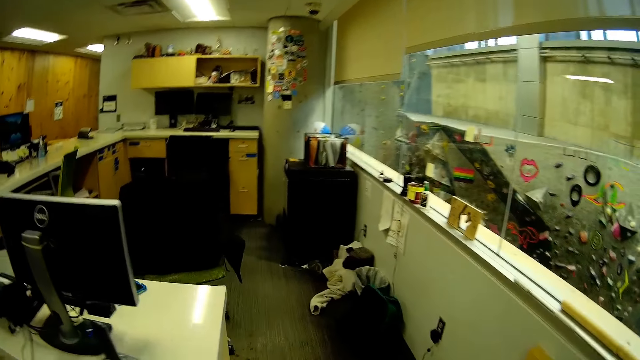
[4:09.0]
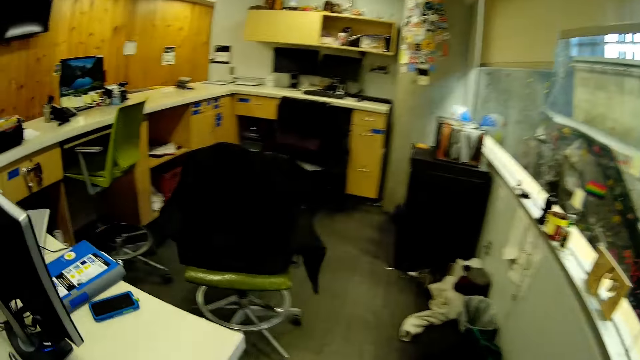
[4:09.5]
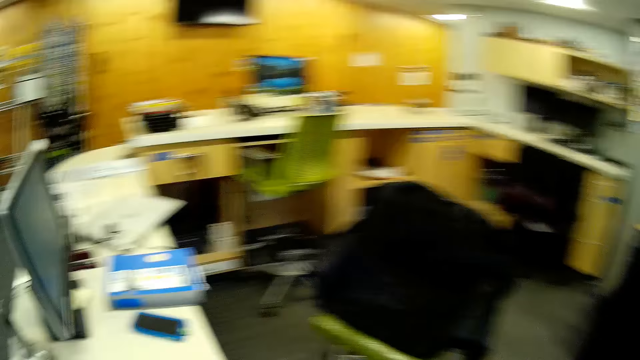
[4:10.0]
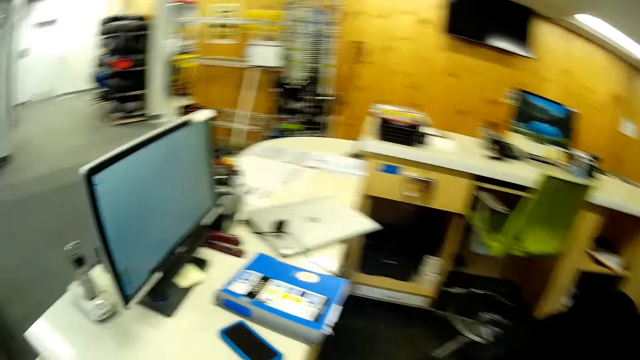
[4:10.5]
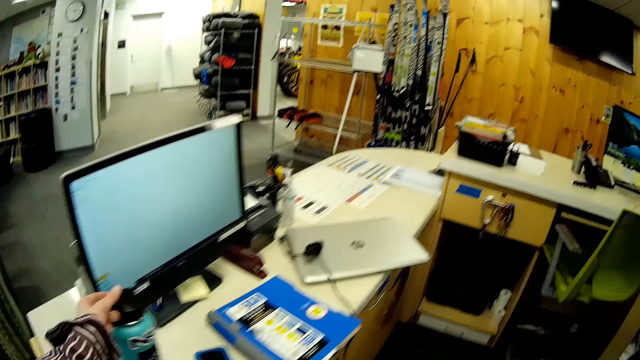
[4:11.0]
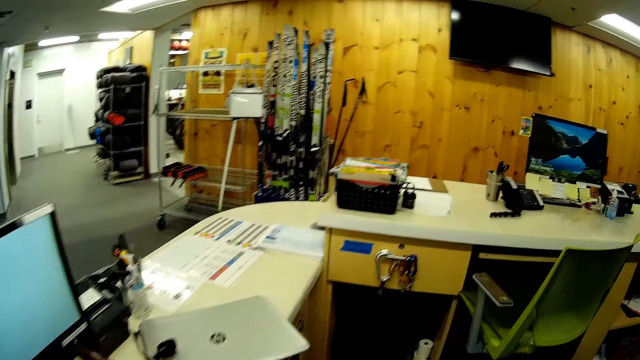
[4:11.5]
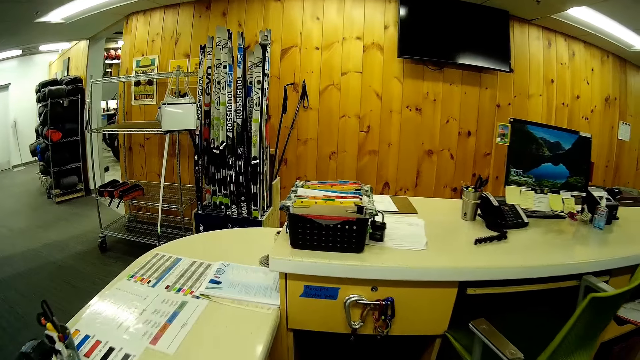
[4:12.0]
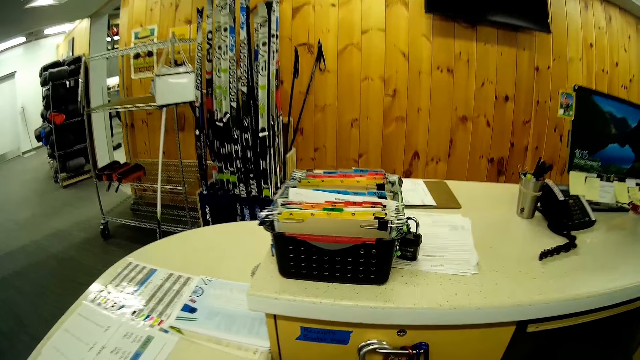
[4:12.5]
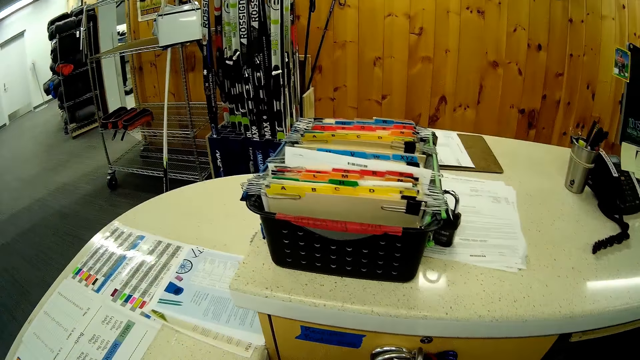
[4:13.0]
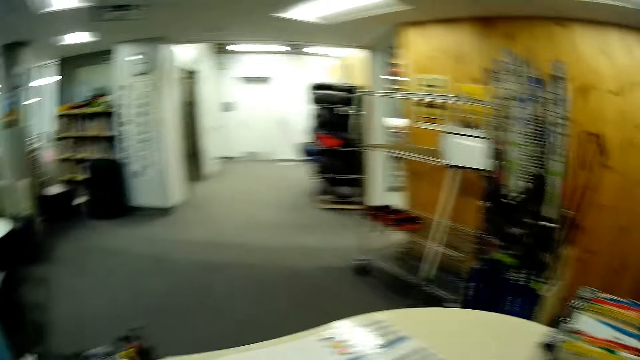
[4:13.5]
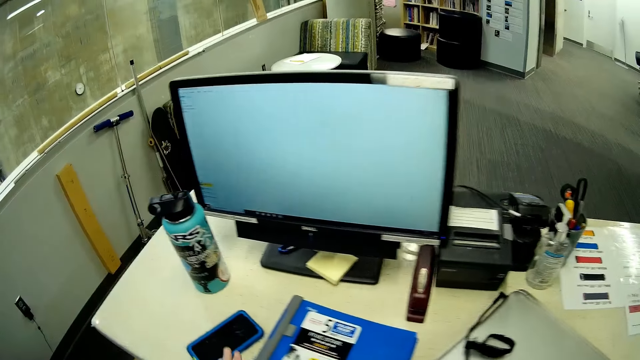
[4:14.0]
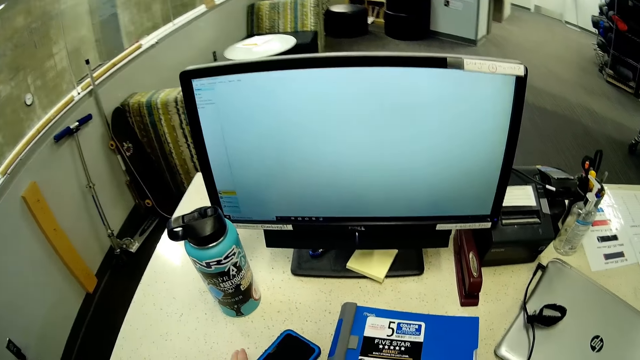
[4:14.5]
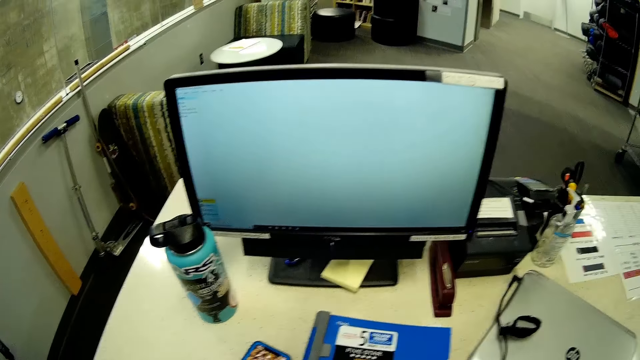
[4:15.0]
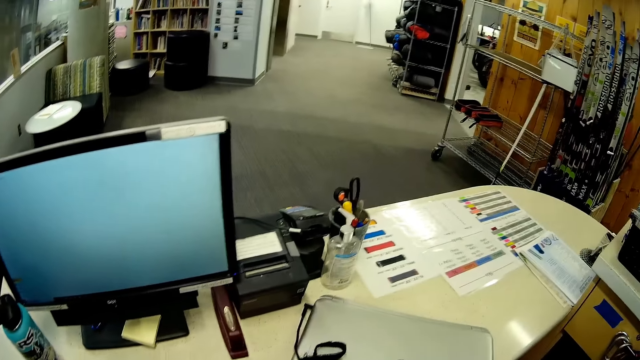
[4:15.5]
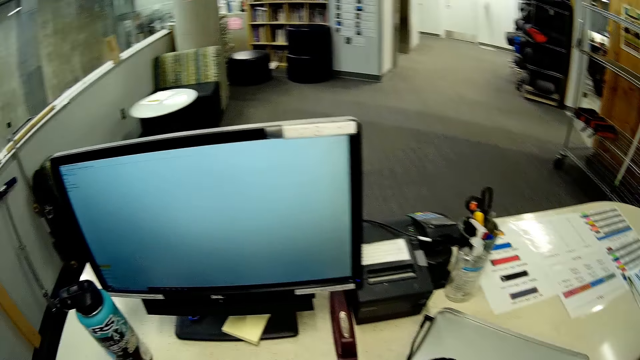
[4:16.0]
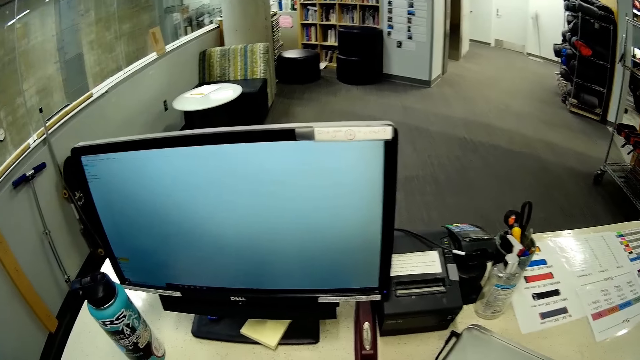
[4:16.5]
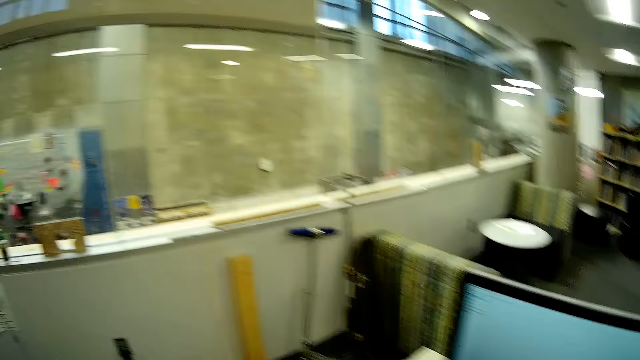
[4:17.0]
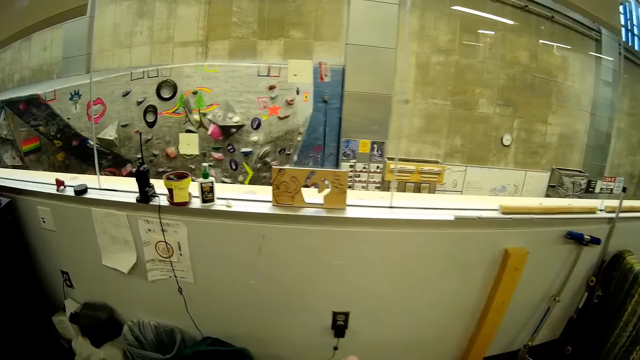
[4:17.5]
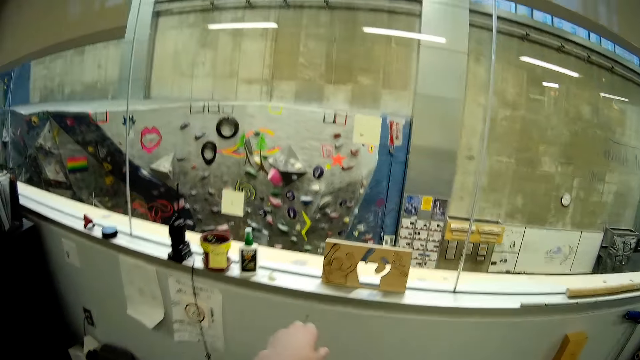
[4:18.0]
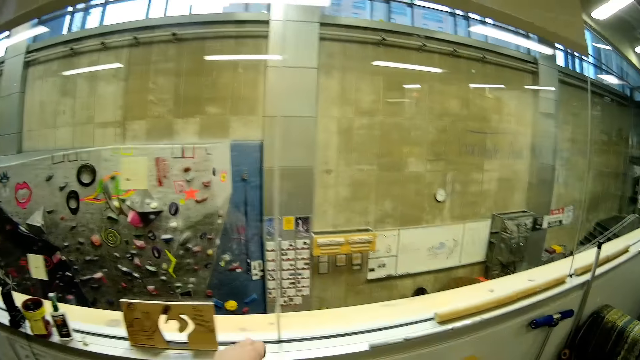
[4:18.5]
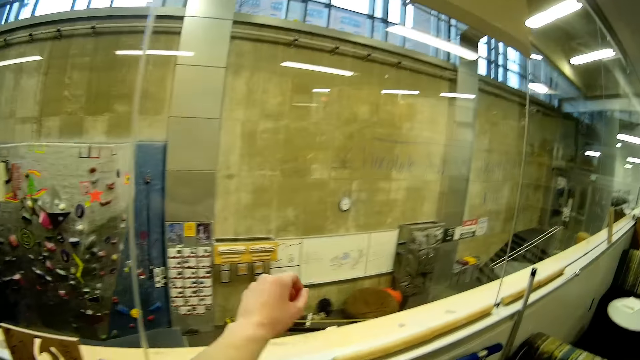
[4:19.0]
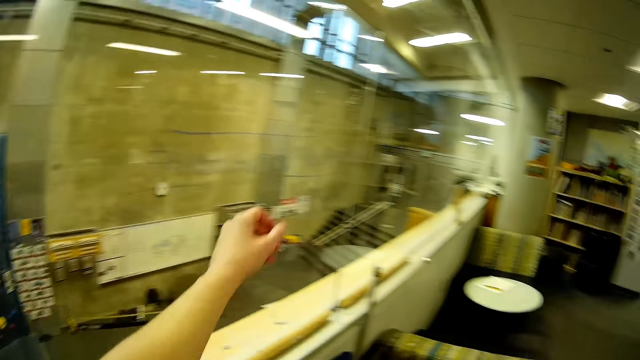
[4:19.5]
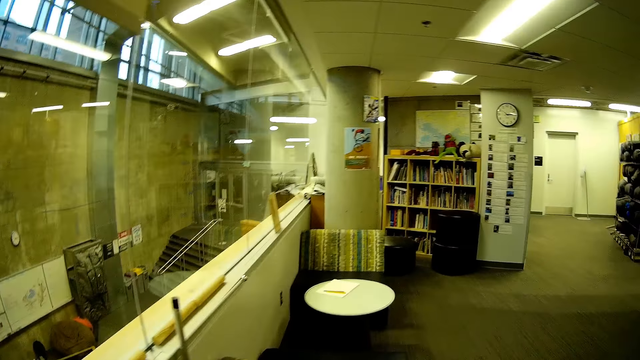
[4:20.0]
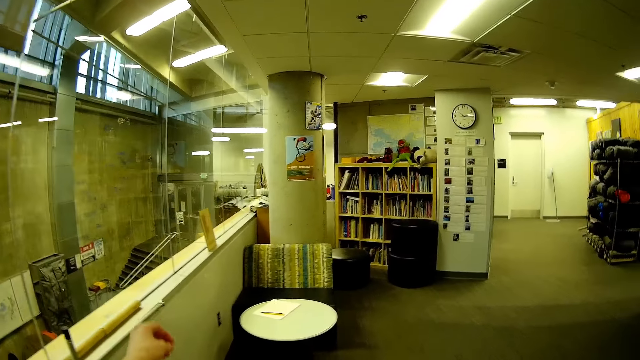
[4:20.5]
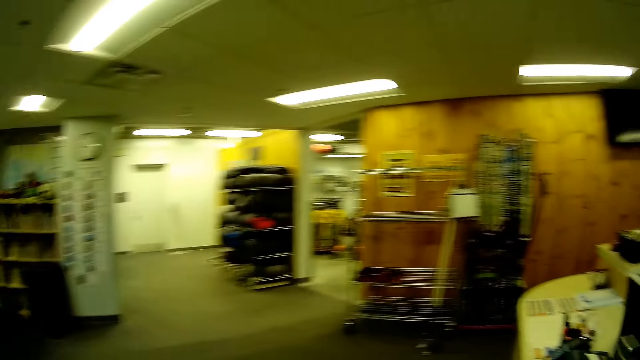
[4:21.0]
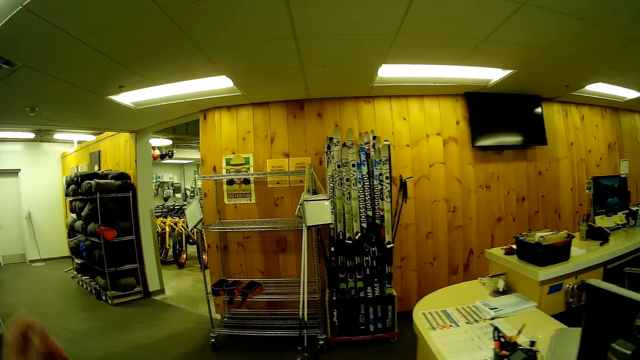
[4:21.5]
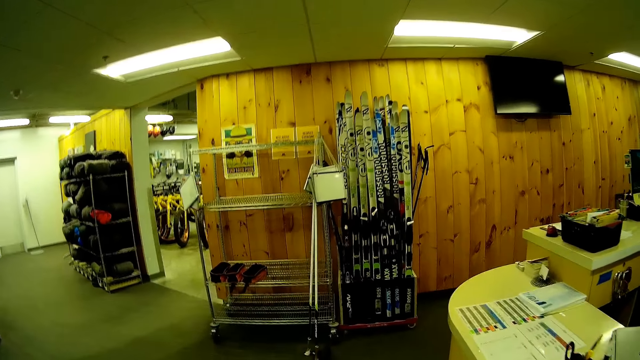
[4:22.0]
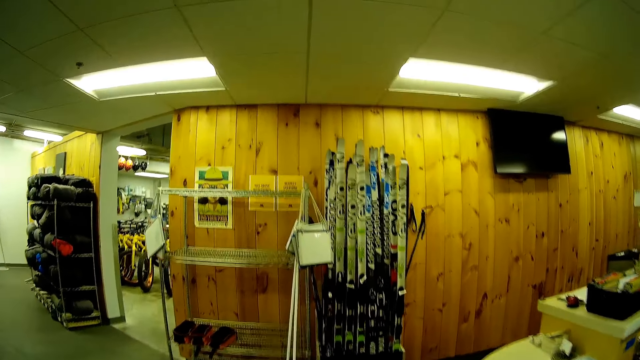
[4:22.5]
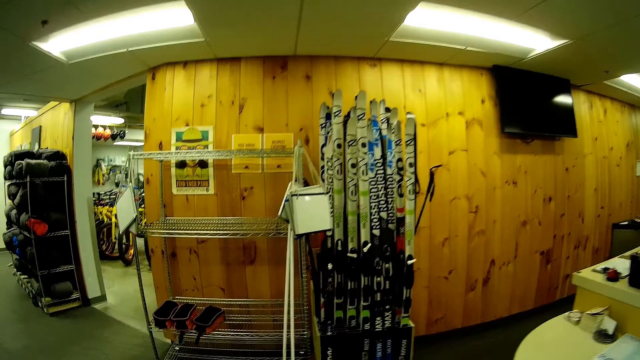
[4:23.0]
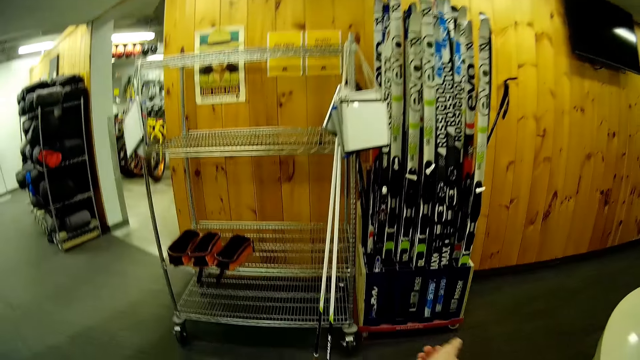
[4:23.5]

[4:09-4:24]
The camera wearer drops the water bottle on the counter top with her left hand. She hooks the bunch of keys on a drawer with her right hand. She taps the phone on the counter top with her left hand. She walks. She adjusts a shirt sleeve with her right hand. She walks towards a metal shelf.

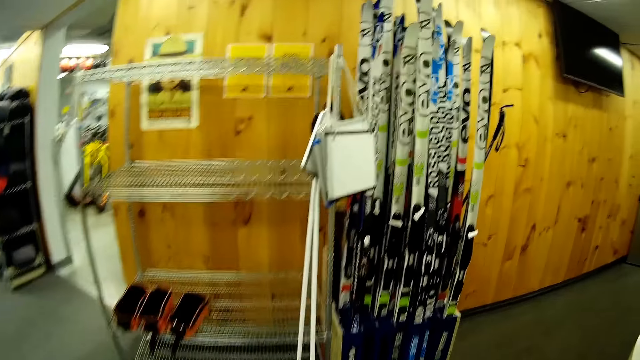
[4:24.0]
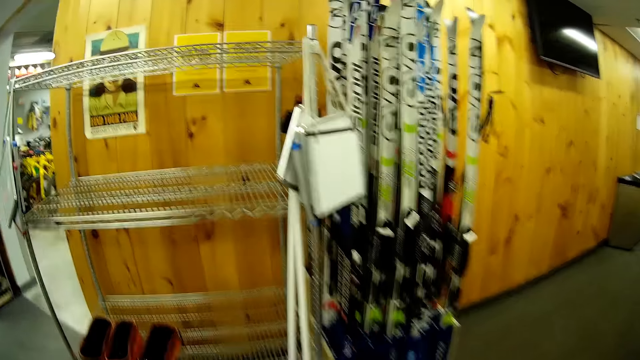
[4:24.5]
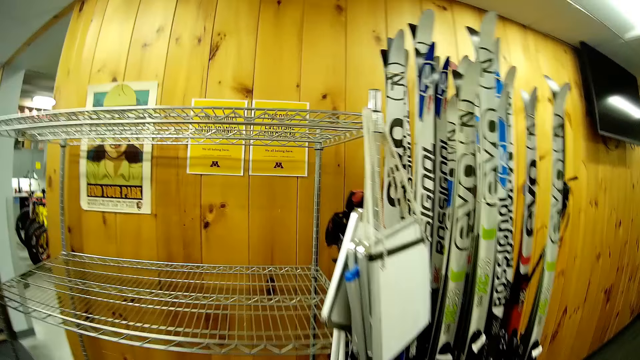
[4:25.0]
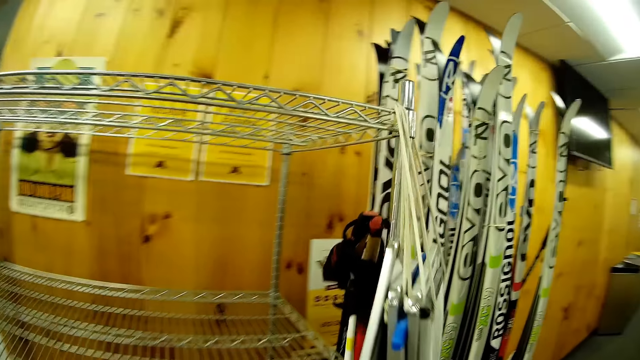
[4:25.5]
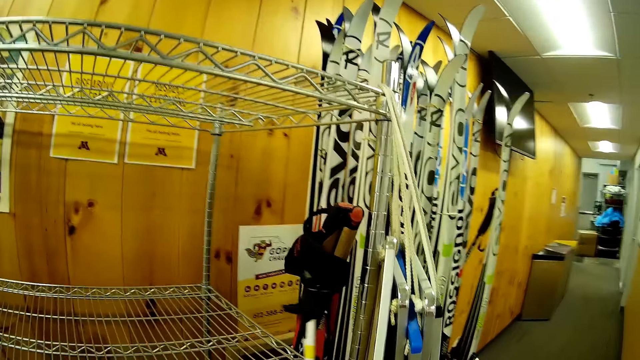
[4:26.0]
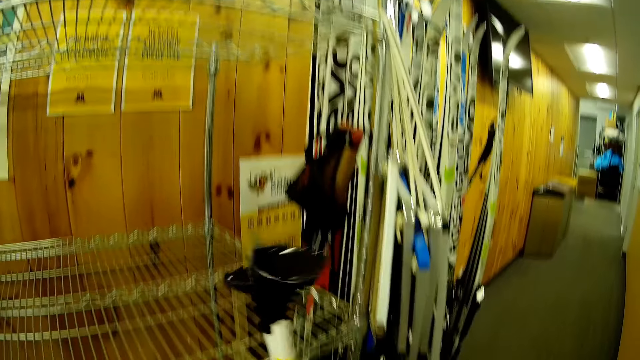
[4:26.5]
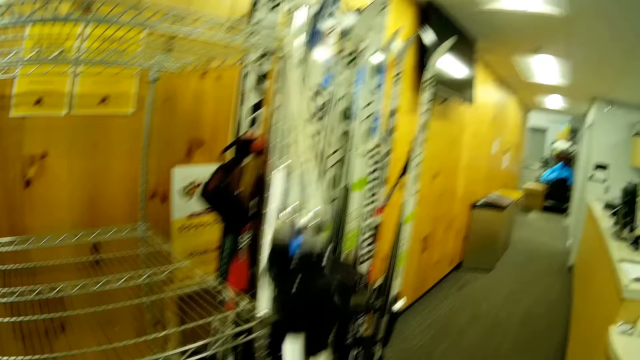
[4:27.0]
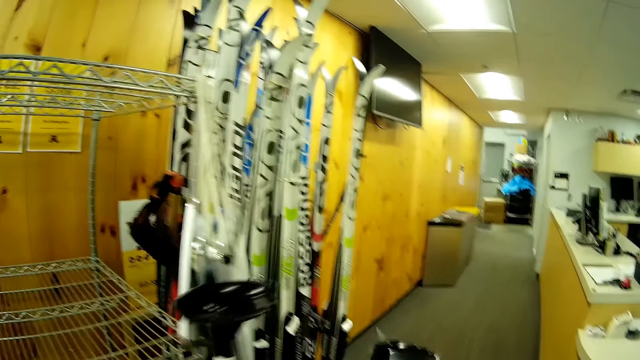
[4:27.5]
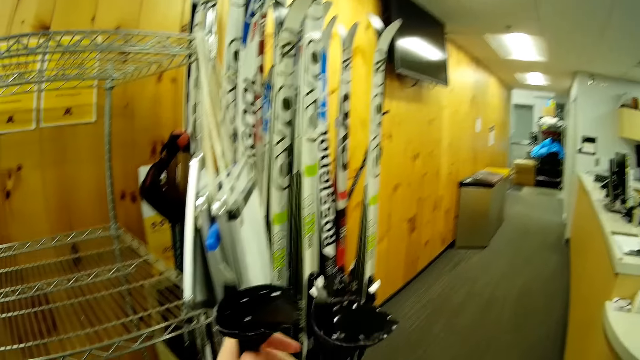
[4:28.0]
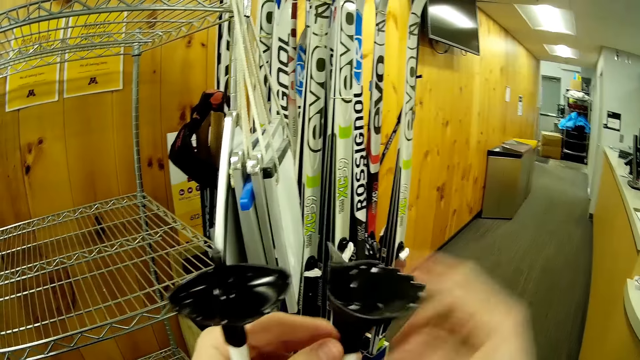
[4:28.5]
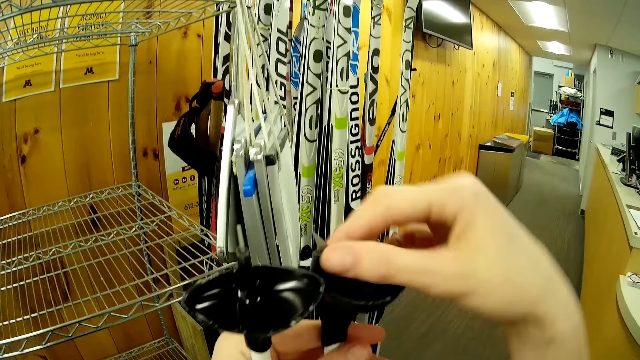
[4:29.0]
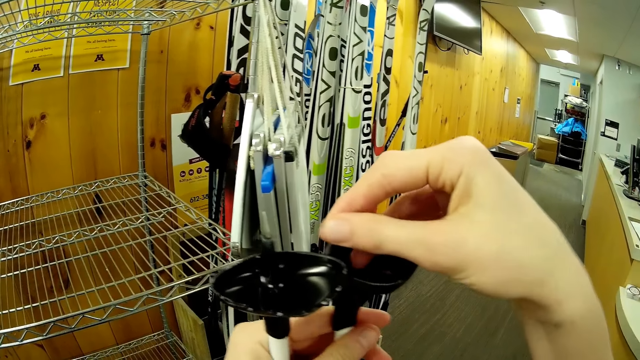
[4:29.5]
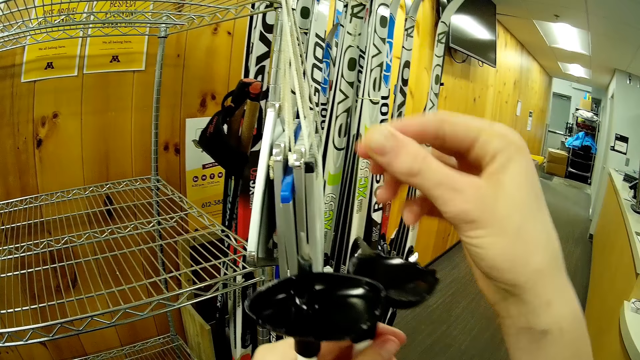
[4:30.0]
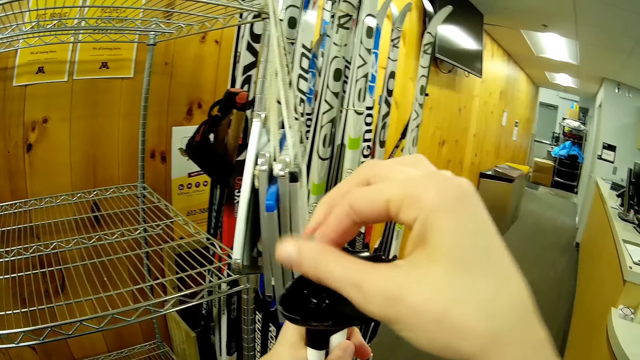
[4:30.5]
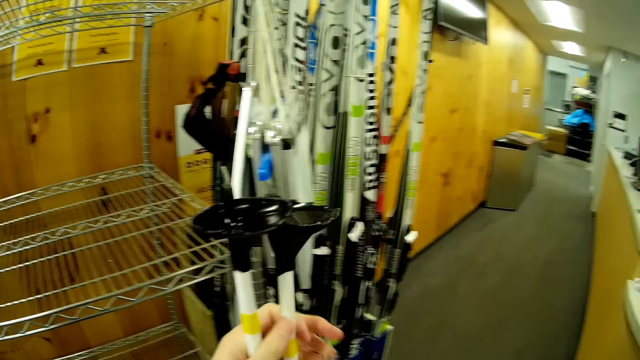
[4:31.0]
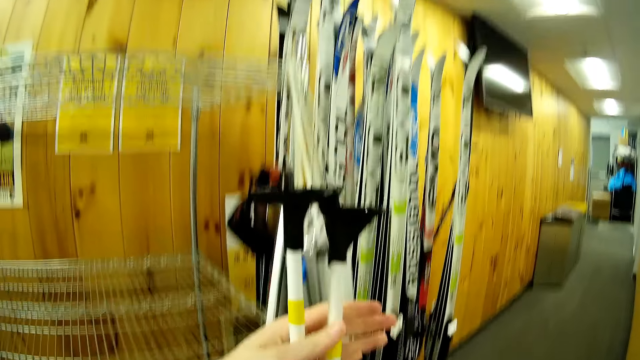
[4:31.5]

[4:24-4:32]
The camera wearer picks up the trekking-poles or skiing sticks by the metal shelf with her right hand. She holds the trekking-poles with her hands. She passes the trekking-pole in her left hand to her right hand. She holds the trekking-pole in her left hand with her right hand. She wipes the skiing sticks' tips with a hand. She touches the trekking-pole in her left hand with her right hand.
